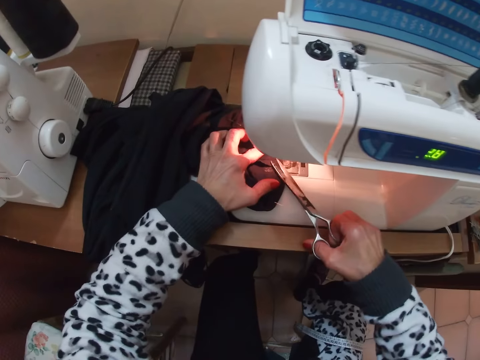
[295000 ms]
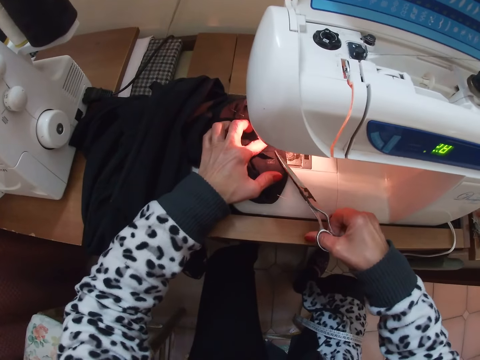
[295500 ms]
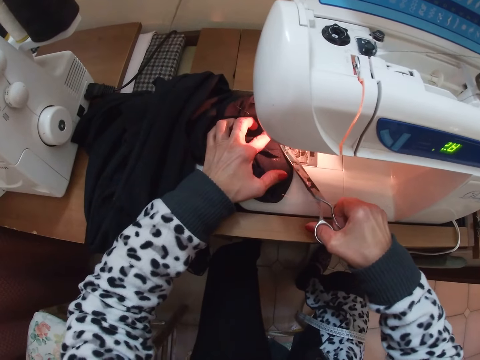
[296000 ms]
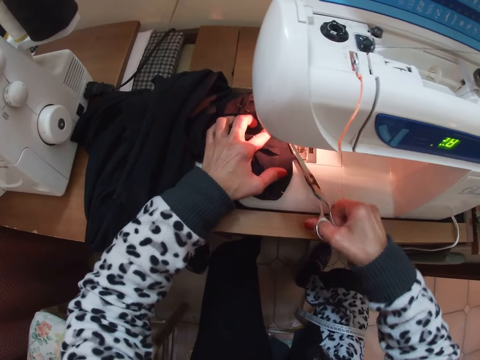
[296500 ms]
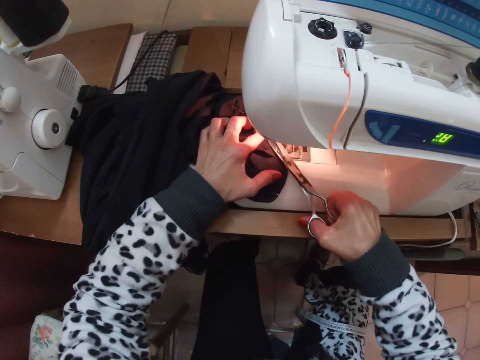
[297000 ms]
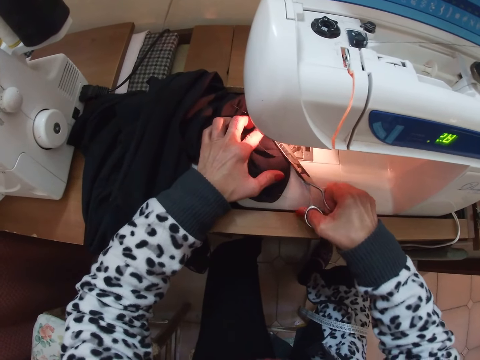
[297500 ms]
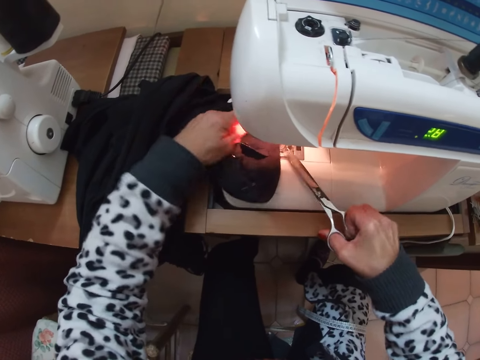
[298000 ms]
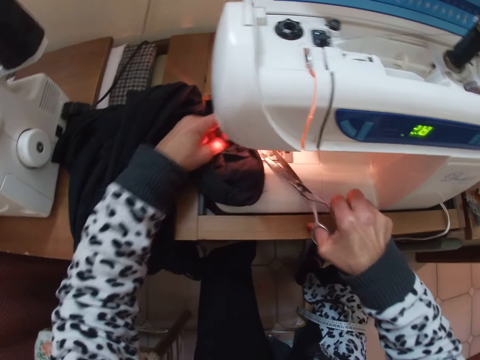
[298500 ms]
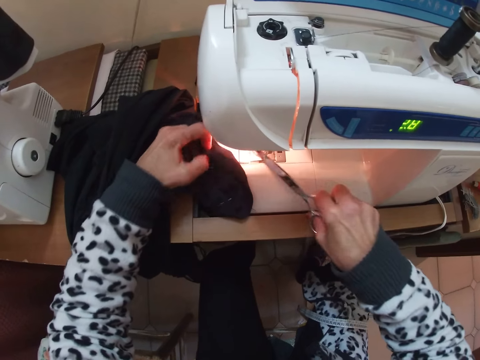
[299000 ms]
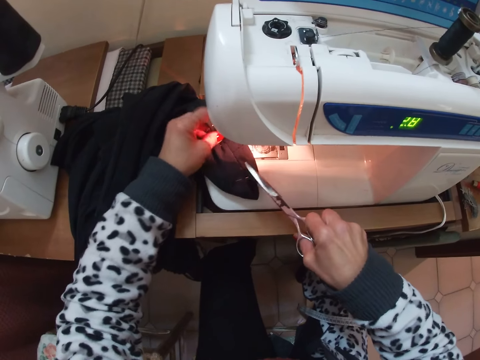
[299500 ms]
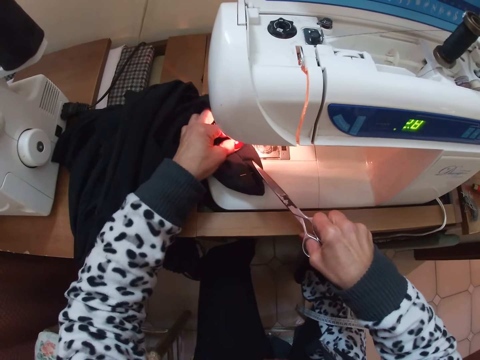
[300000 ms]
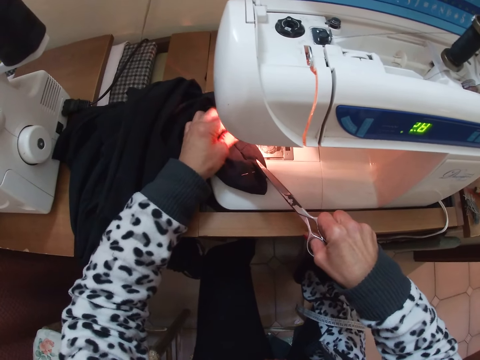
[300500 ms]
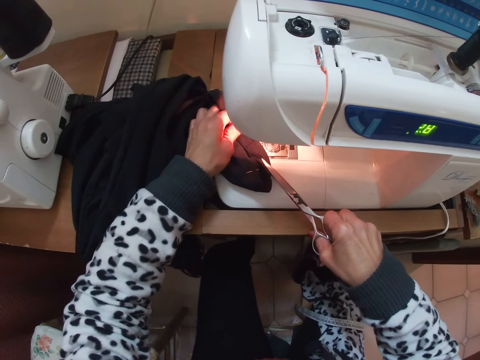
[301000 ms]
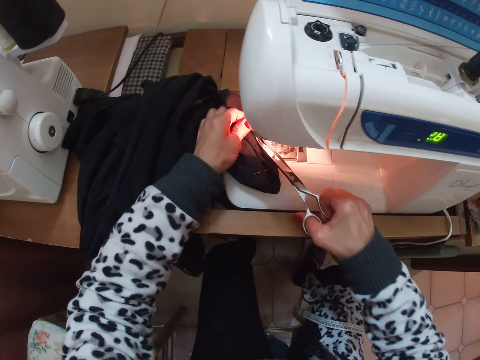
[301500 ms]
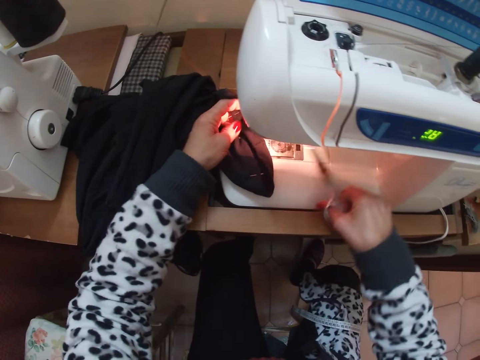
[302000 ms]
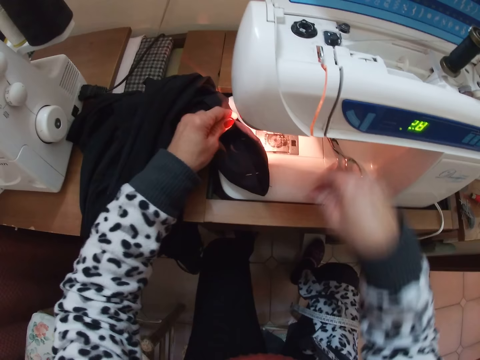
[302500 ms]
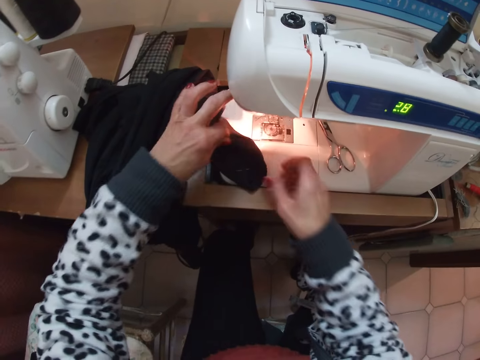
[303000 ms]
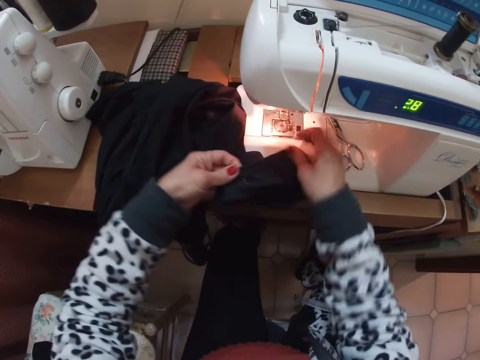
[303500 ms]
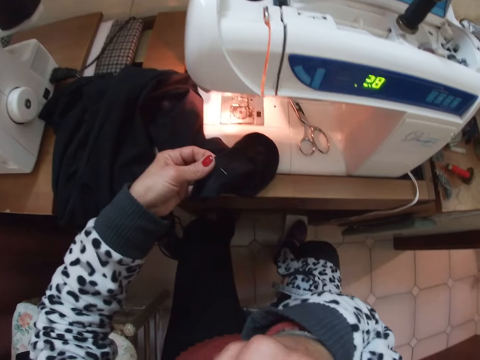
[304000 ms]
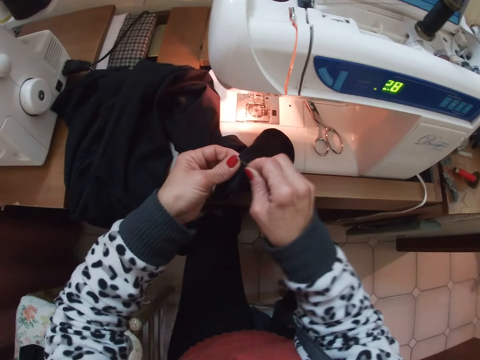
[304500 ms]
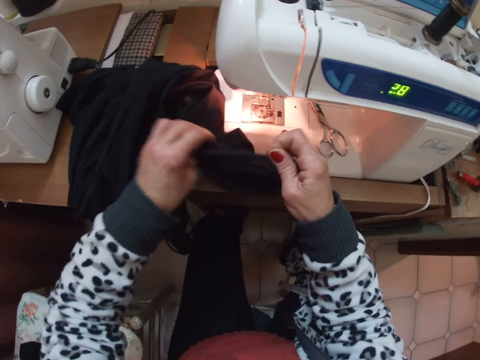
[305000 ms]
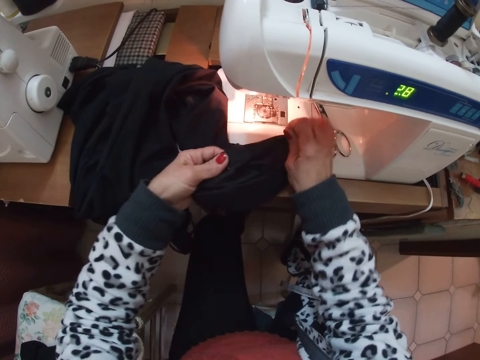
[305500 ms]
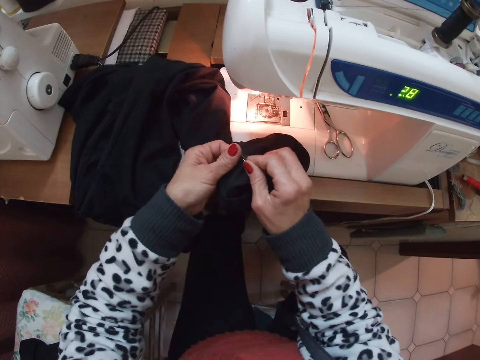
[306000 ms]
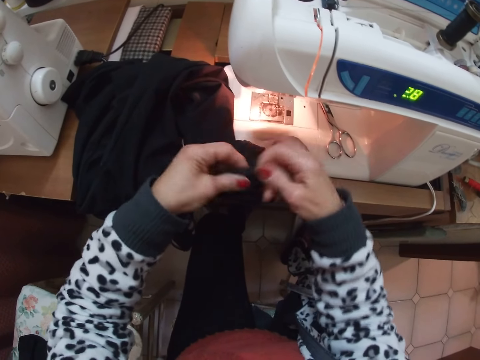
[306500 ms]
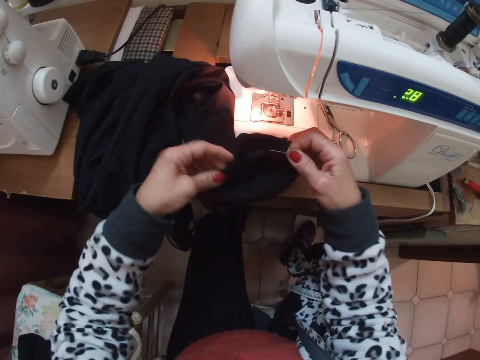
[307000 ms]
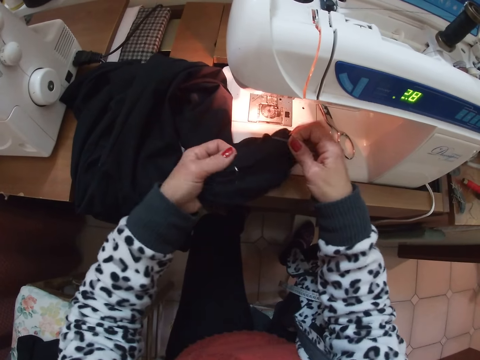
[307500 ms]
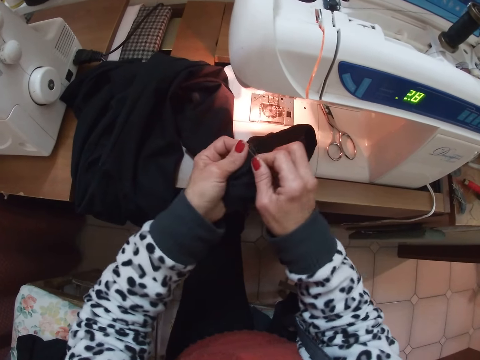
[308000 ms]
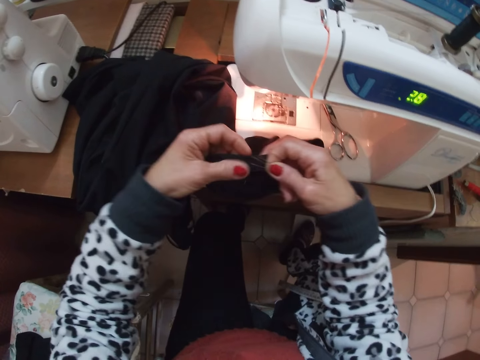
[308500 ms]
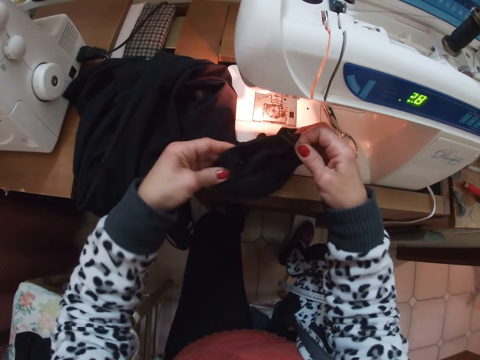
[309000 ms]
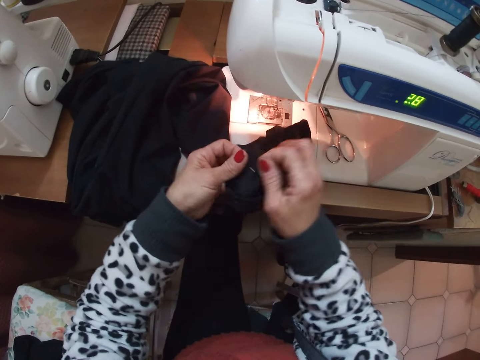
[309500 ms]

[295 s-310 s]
The camera wearer cuts thread on the cloth with the scissors. She drops the scissors on the sewing machine. She turns the edge of the cloth with her two hands. She touches her mouth with her right hand. She removes the small pins from the cloth.

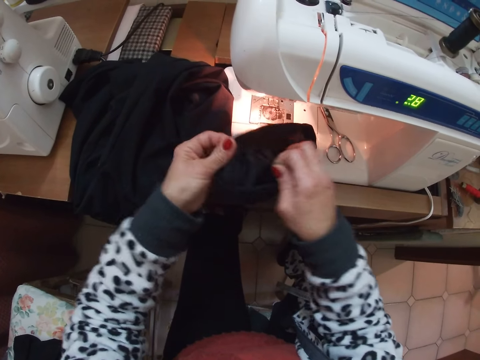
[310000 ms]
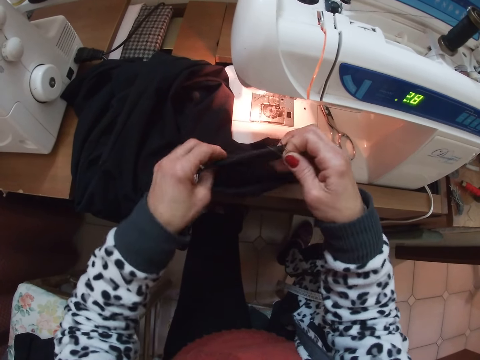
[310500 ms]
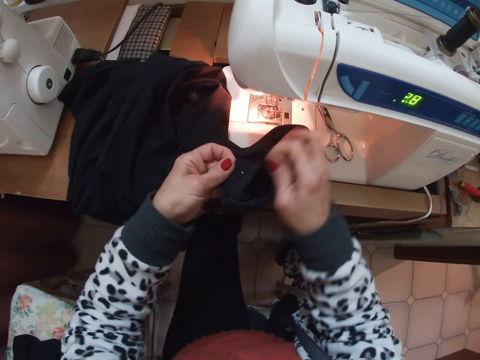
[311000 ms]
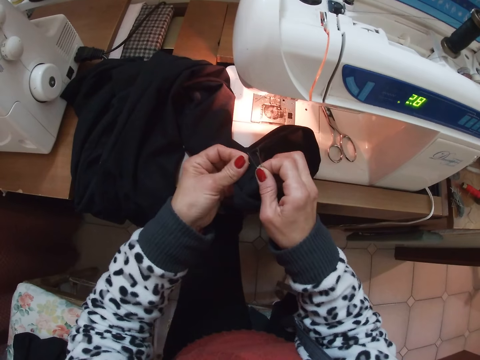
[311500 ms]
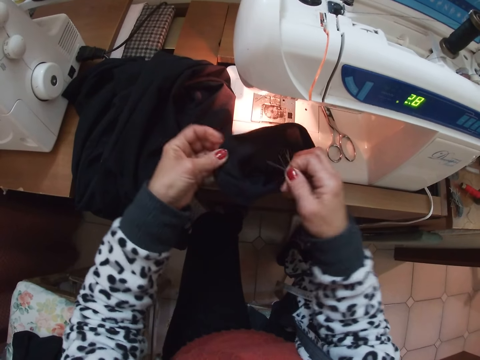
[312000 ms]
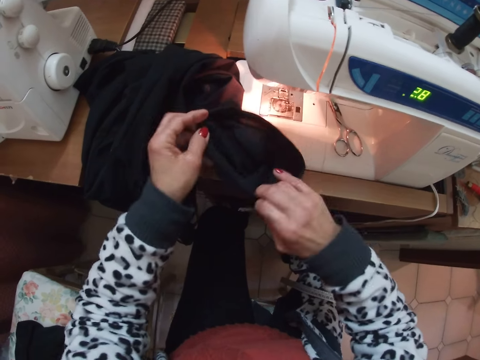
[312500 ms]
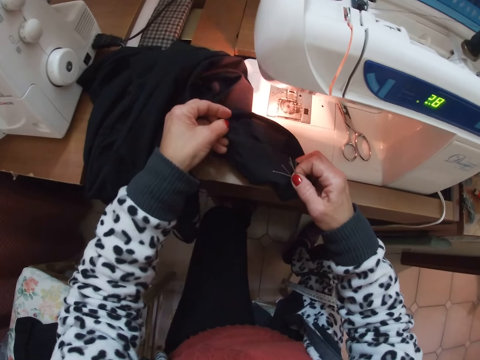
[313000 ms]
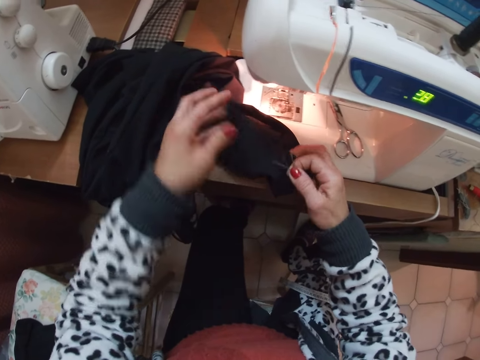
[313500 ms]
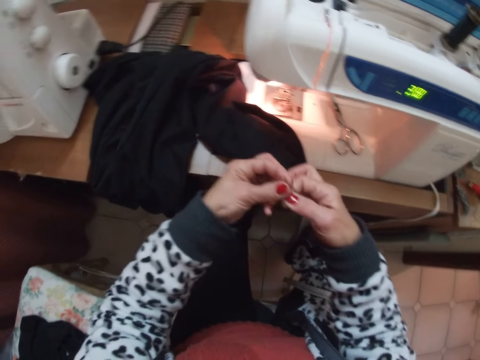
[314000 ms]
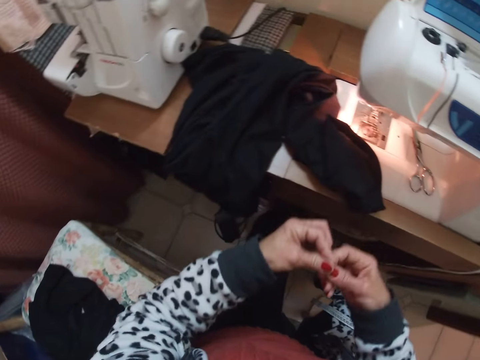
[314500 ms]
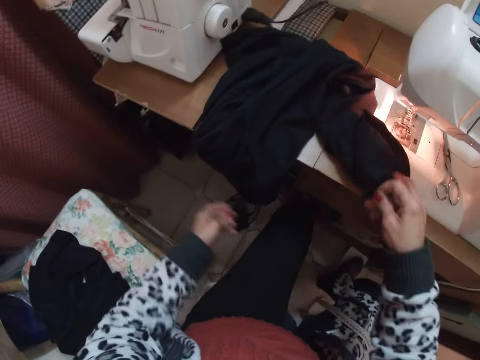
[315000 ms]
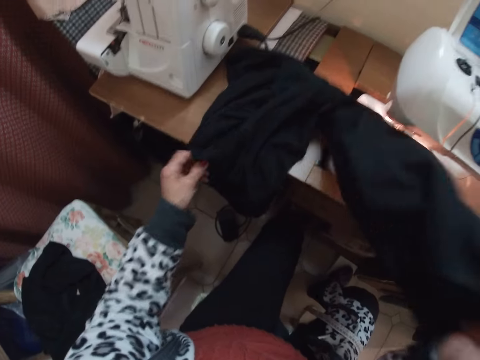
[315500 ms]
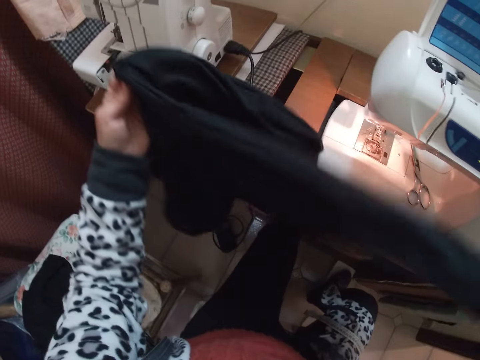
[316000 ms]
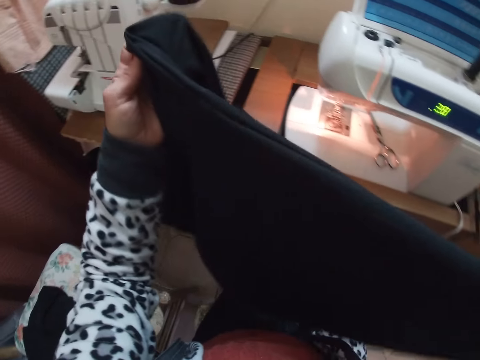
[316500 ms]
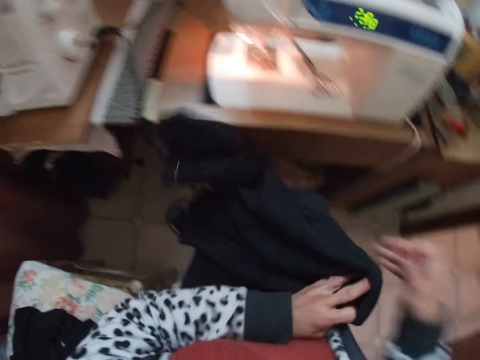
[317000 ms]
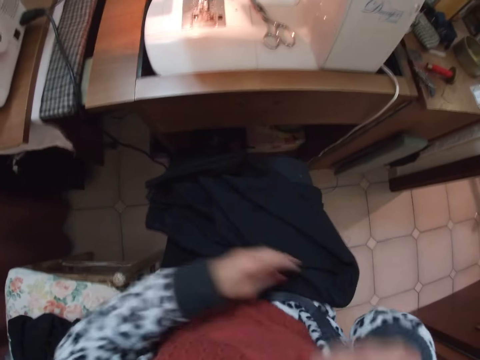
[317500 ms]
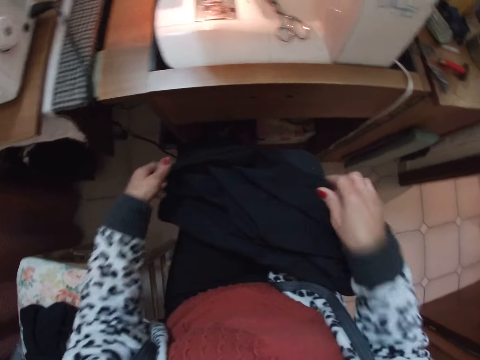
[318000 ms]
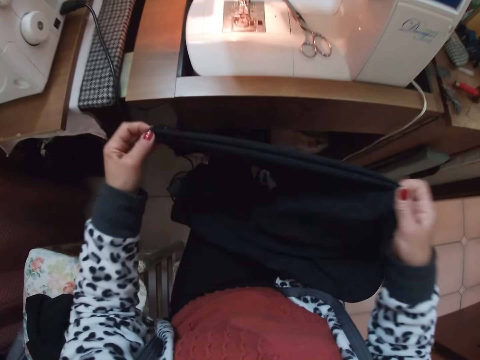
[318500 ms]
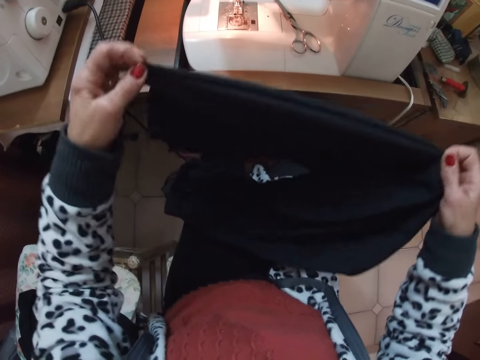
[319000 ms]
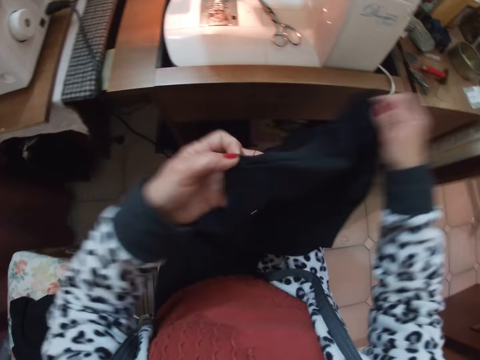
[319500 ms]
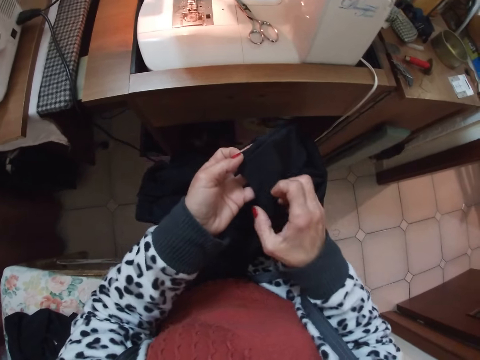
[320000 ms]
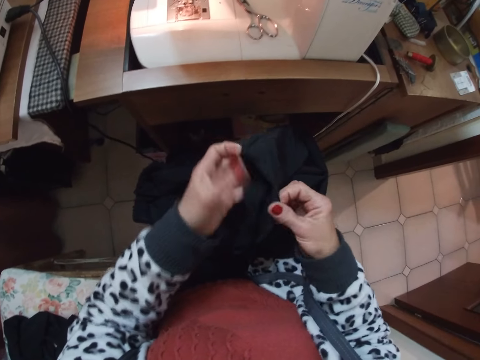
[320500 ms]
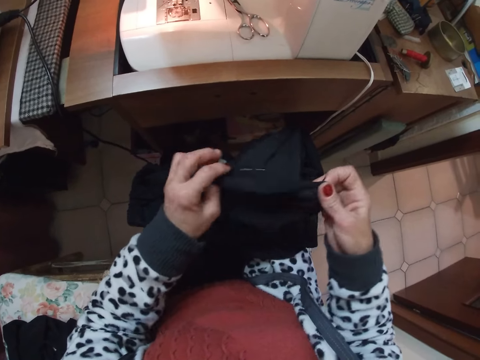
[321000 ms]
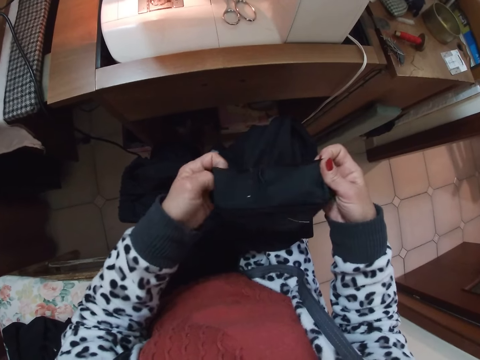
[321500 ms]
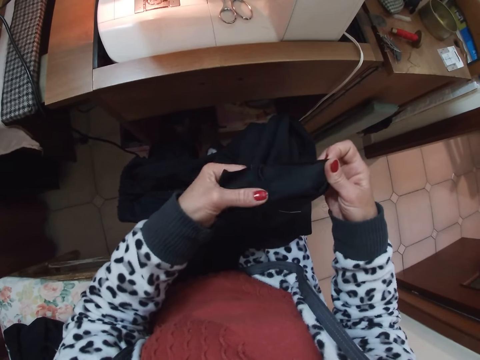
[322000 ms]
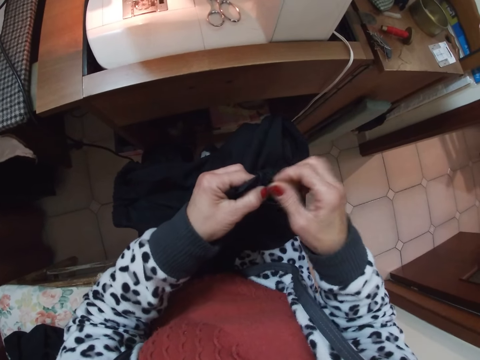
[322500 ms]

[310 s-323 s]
The camera wearer holds the pins with her two hands. She drops the small pins on the floor. She holds the edge of the cloth on the table with her right hand. She folds the trouser. She places the cloth on her lap. She puts the pins in her mouth with her right hand. She adjusts the cloth on her lap with her two hands. She checks the edges of the cloth with her two hands.
